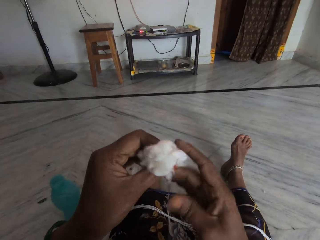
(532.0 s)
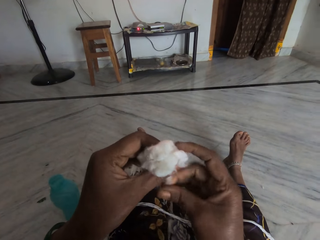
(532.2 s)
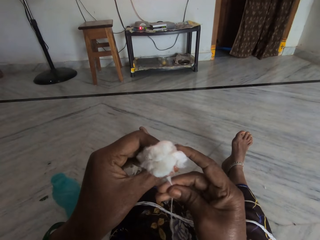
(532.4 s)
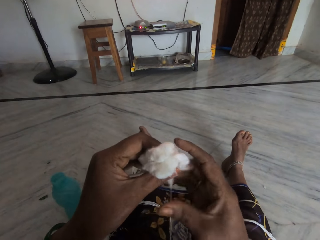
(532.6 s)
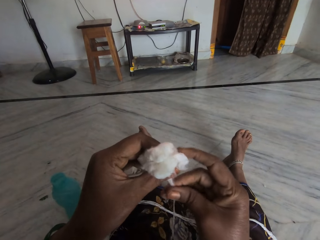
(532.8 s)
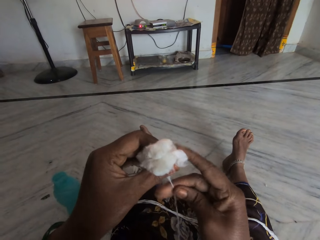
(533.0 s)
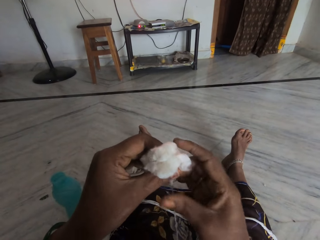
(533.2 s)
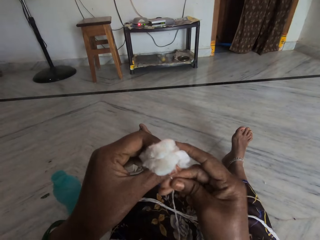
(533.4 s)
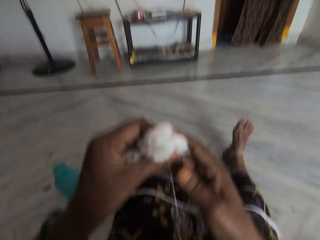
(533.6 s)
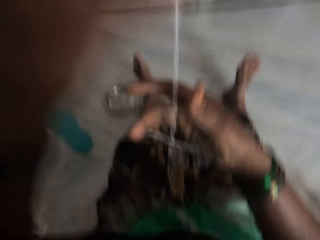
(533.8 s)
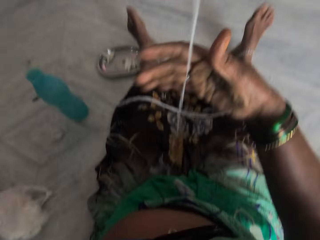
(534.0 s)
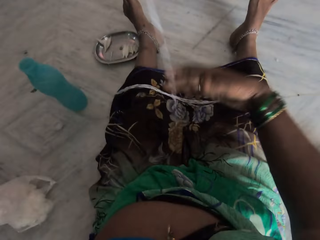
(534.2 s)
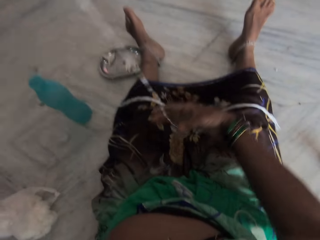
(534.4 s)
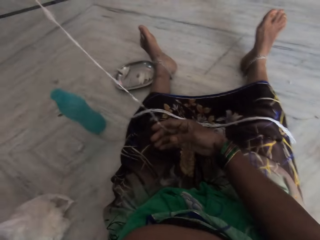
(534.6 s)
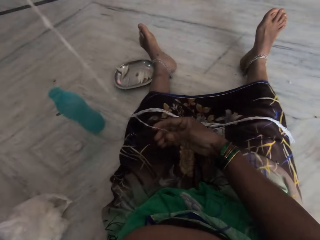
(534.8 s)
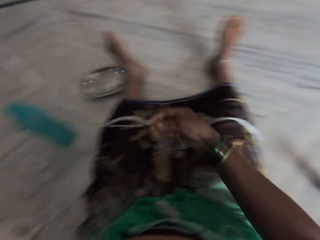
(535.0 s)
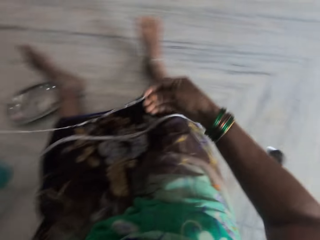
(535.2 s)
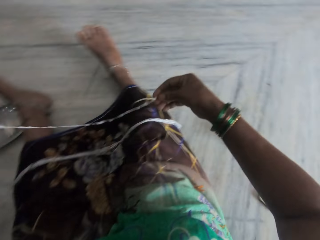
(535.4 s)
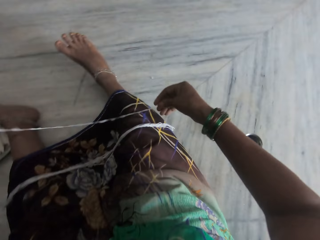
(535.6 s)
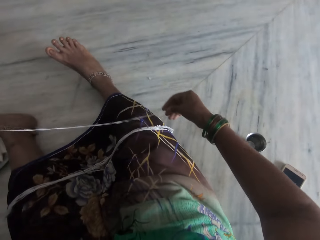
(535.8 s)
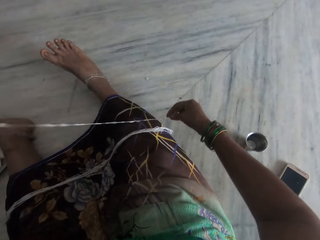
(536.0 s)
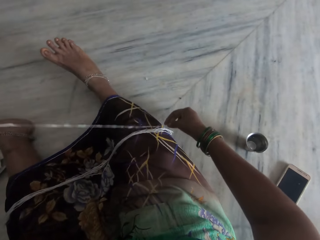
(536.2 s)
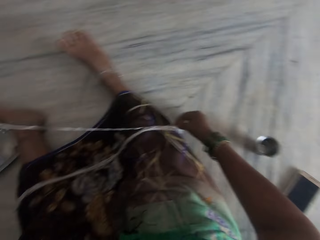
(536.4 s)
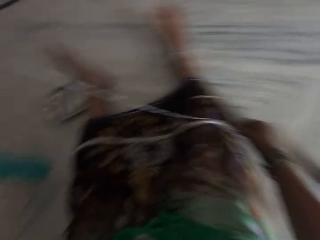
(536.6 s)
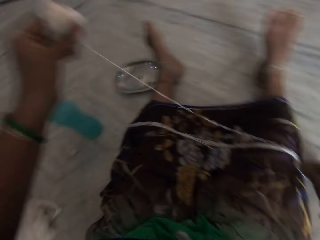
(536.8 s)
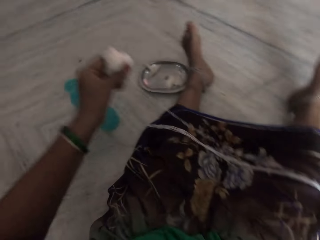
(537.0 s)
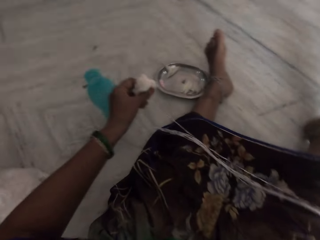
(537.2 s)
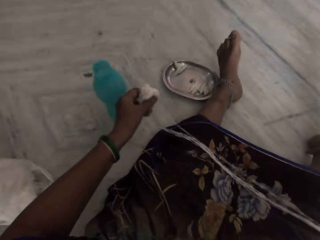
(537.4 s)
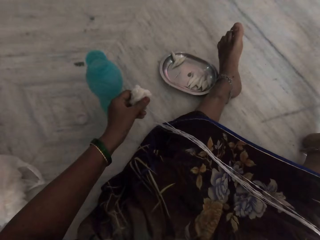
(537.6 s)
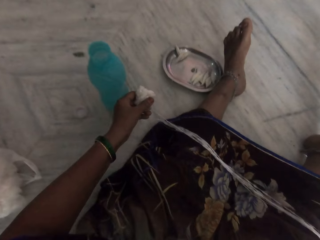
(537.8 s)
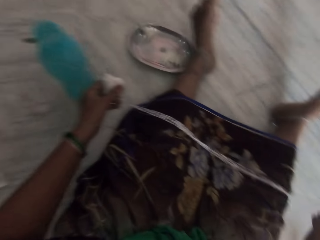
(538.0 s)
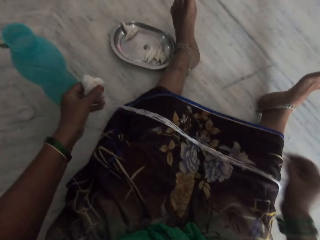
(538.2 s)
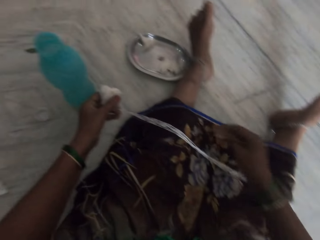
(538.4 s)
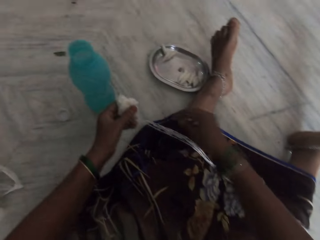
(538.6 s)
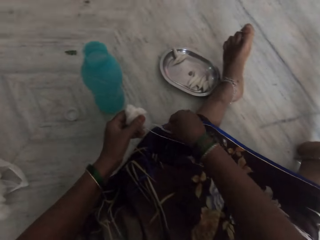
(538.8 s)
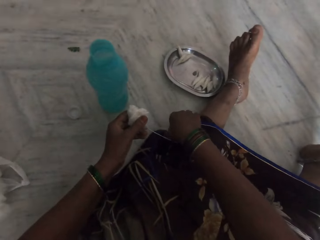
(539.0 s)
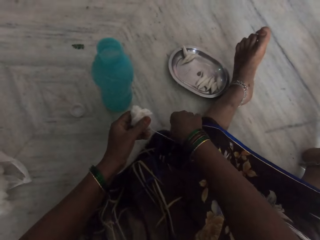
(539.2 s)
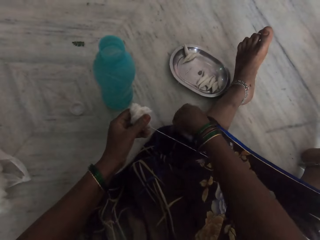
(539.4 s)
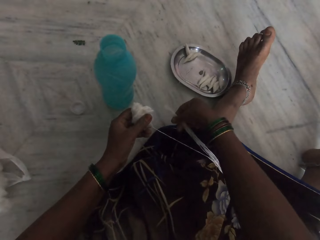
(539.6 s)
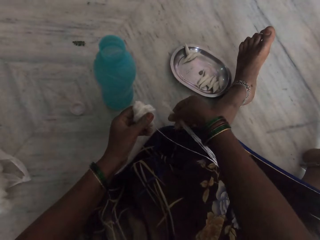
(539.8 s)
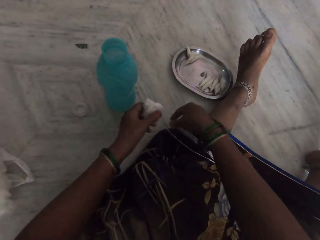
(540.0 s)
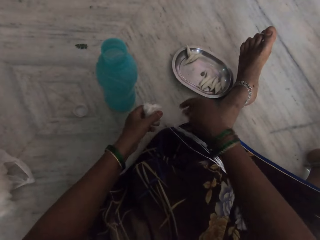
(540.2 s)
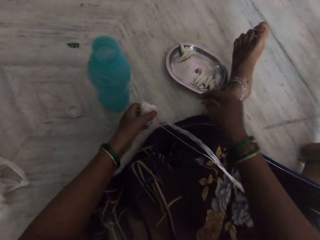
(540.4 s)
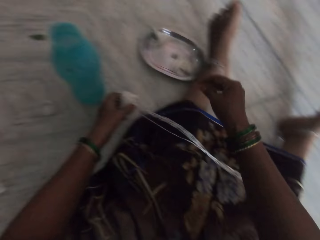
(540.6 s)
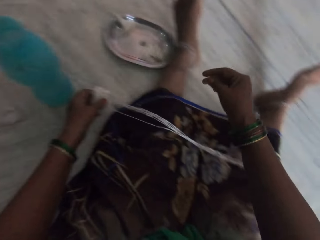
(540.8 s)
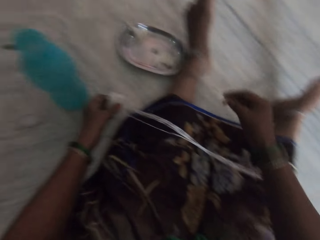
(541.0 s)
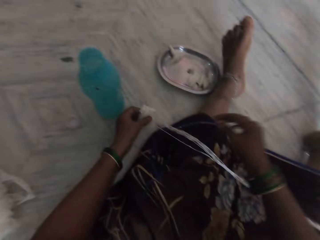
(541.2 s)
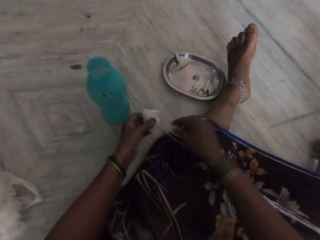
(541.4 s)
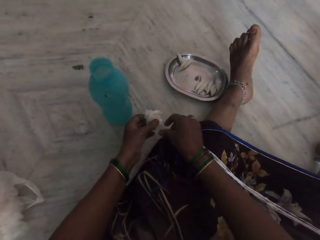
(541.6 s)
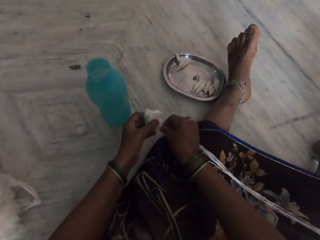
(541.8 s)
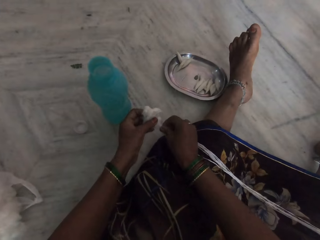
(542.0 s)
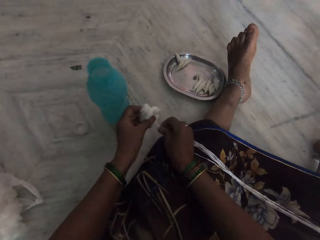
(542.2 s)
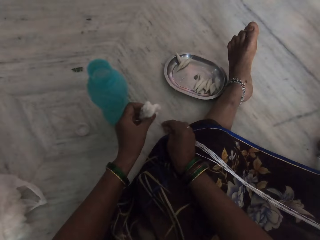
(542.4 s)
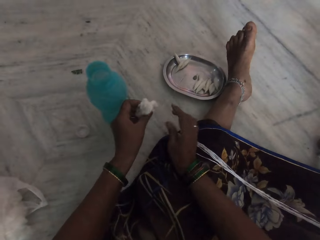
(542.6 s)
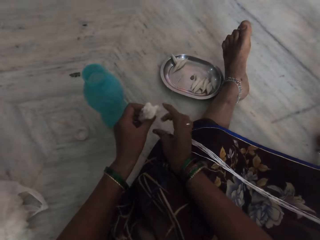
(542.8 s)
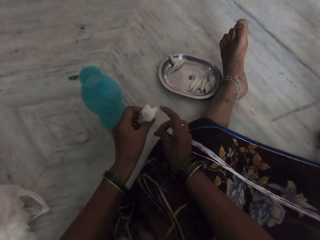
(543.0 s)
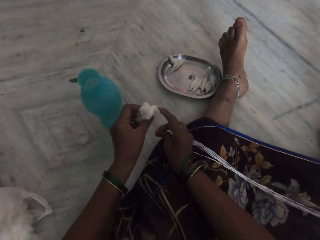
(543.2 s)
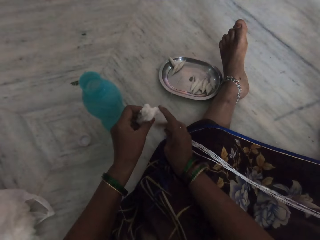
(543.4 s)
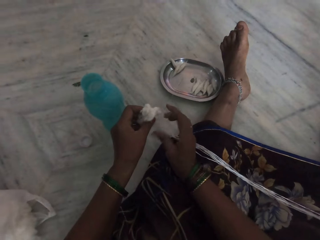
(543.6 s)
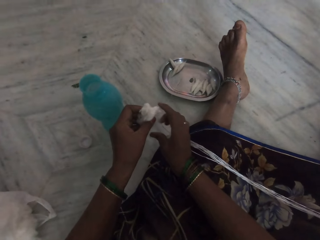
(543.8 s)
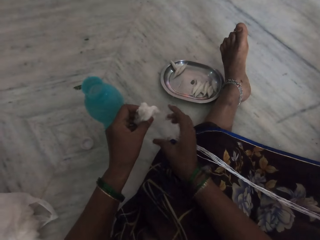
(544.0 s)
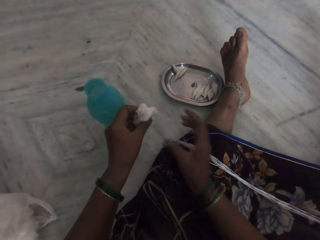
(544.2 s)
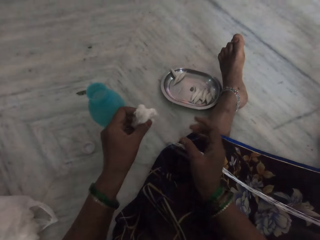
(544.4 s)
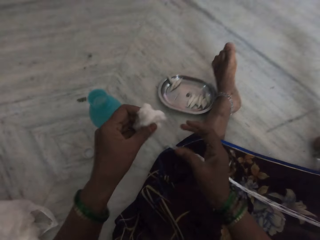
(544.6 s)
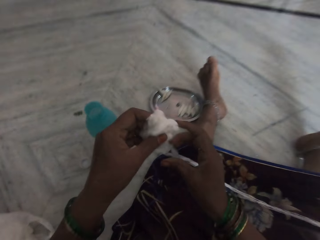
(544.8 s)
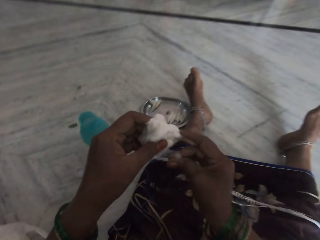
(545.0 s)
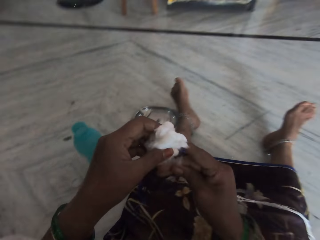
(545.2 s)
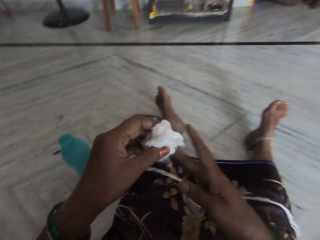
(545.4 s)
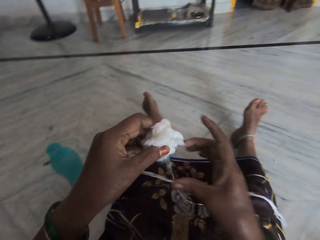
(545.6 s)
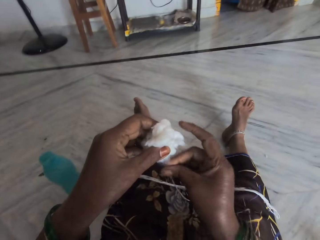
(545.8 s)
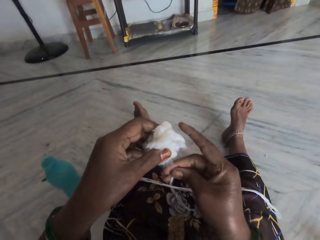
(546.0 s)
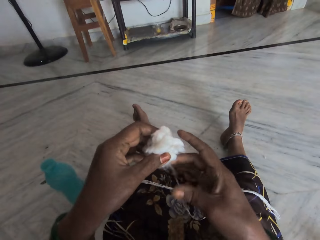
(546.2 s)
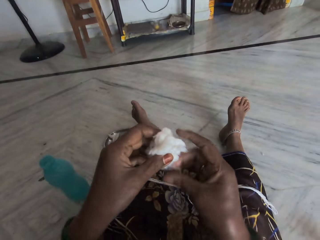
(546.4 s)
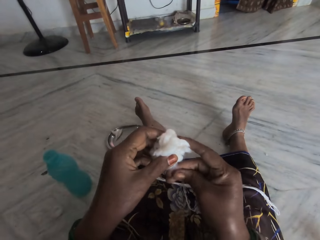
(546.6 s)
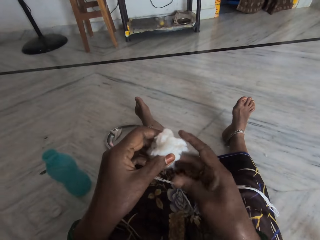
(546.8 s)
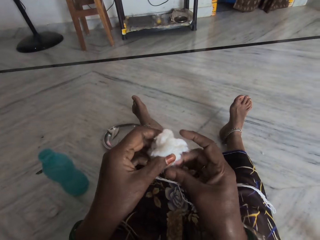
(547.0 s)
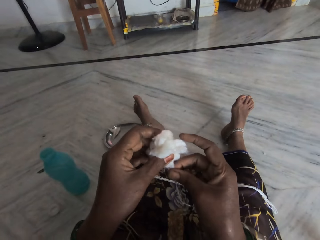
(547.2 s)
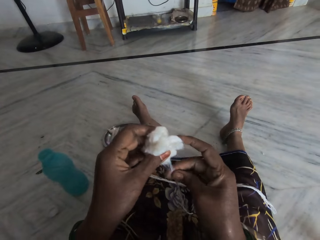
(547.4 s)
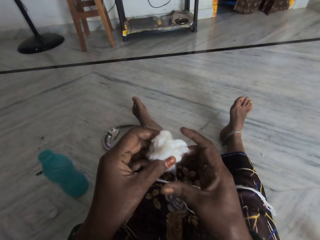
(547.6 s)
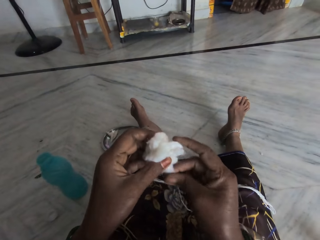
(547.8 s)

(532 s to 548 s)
The camera wearer spreads out the cotton. She lays the thread on her lap. She aligns the rolled cotton. She rolls the cotton. She twists the cotton into a thread.

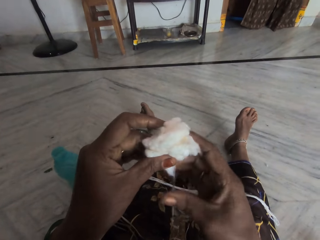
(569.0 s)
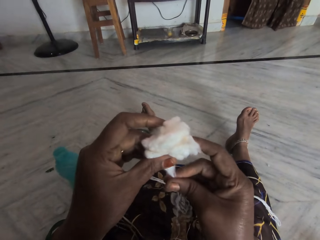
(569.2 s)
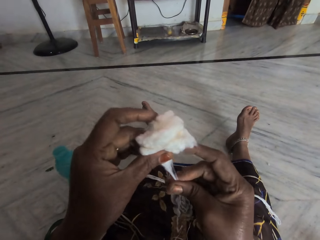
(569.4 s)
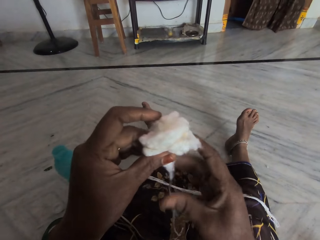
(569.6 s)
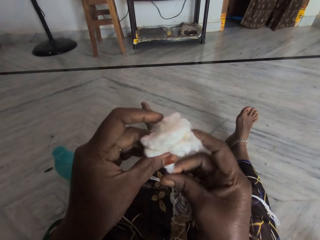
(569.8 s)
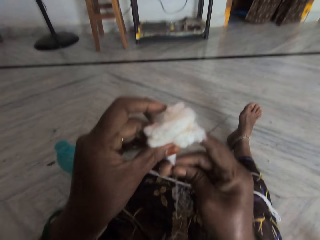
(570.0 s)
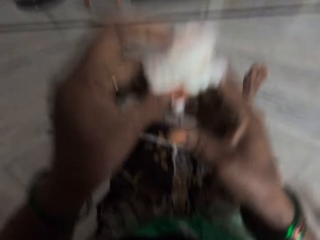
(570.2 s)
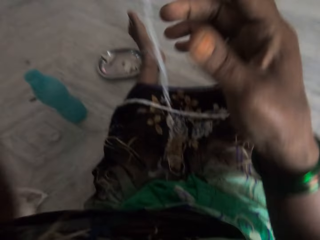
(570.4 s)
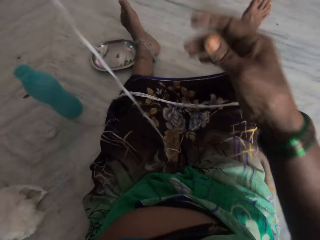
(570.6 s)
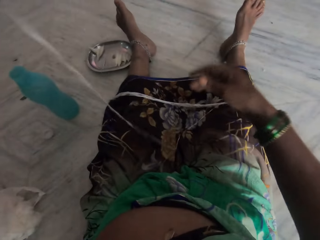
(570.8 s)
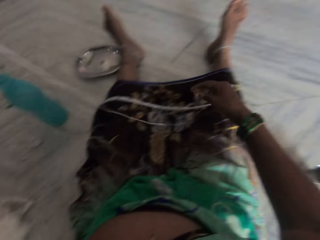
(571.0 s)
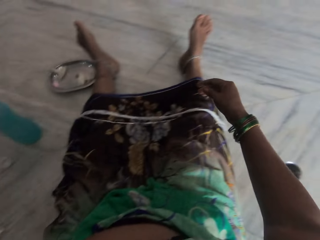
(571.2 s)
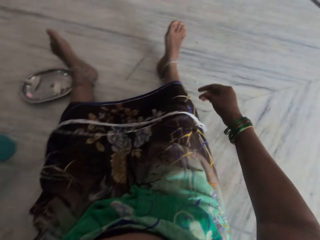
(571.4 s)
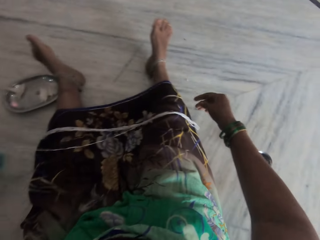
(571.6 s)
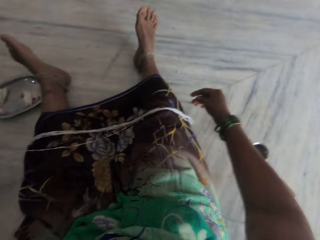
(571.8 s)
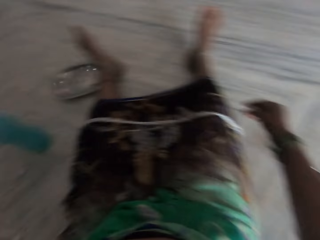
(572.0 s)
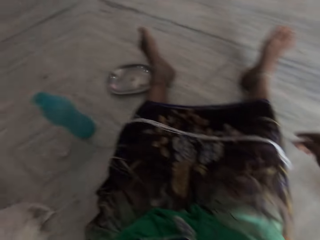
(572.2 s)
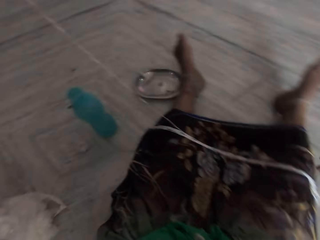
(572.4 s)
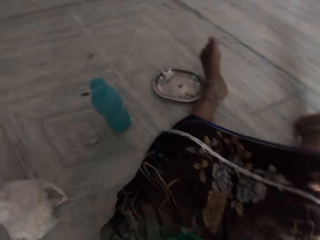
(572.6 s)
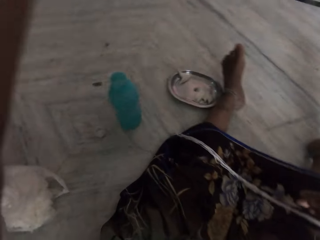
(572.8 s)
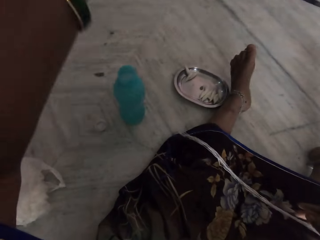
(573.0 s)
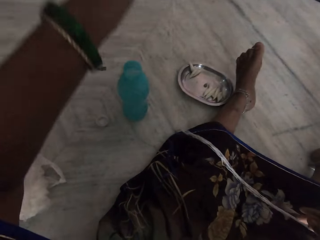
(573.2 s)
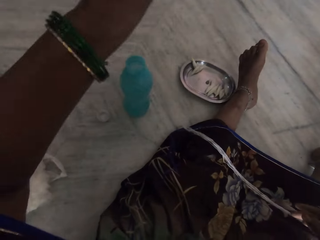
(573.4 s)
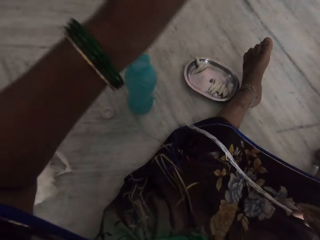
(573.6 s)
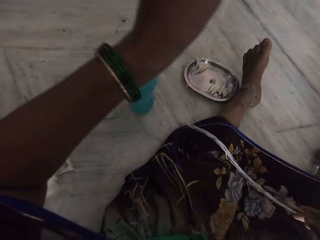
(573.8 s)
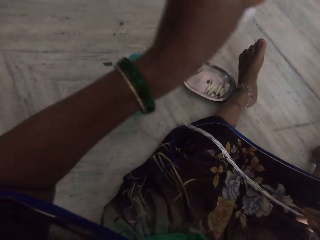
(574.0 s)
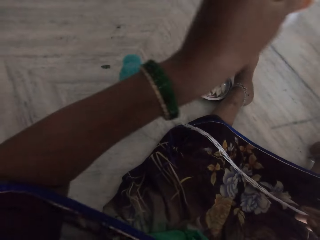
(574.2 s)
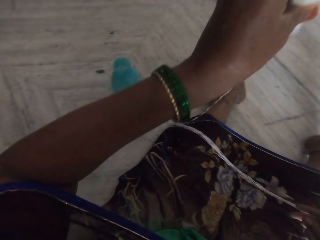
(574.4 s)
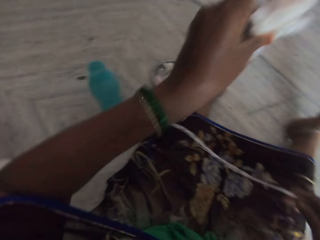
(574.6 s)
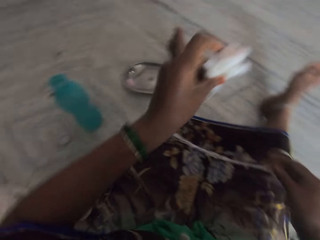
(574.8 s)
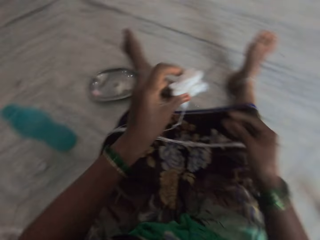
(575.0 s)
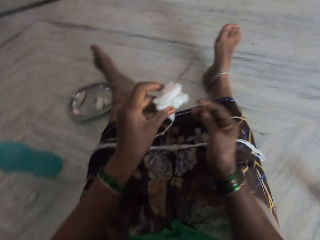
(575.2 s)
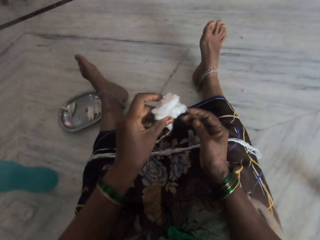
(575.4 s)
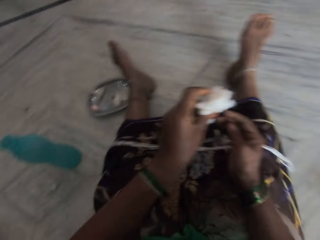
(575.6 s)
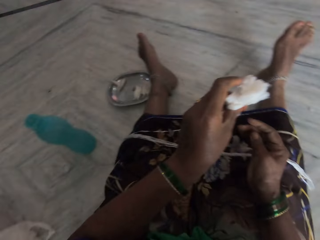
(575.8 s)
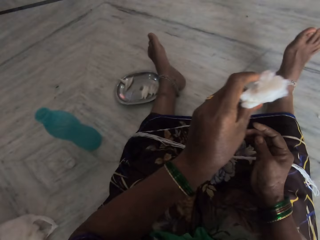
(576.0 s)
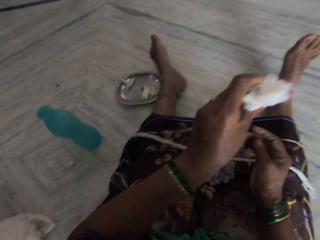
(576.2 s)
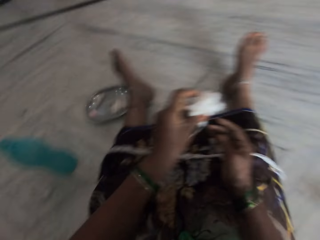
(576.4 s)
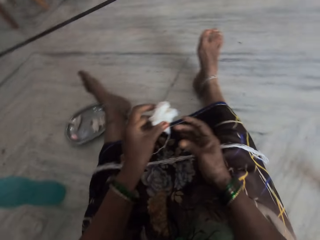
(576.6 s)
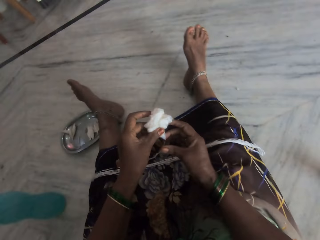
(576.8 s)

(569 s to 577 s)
The camera wearer lifts the cotton wool.
